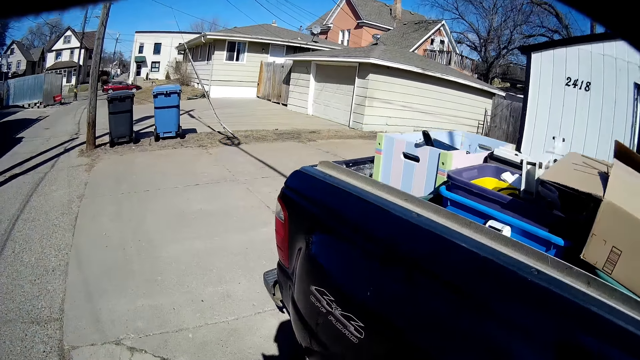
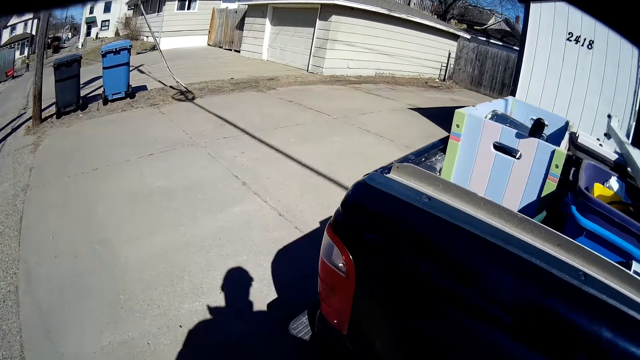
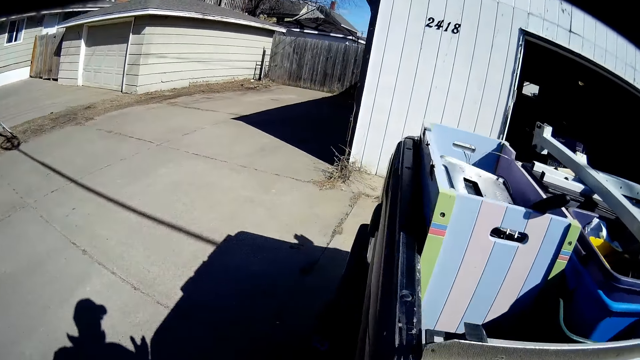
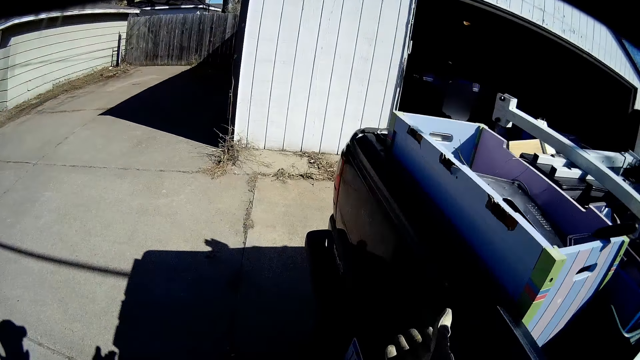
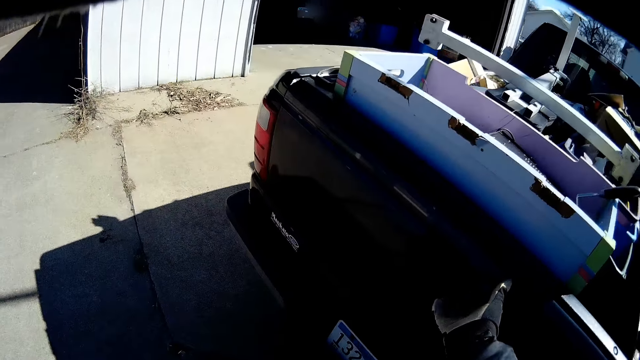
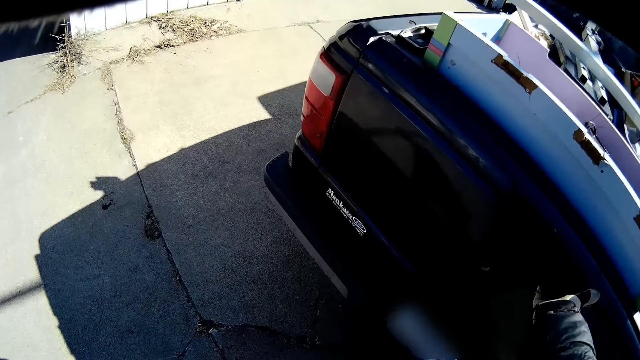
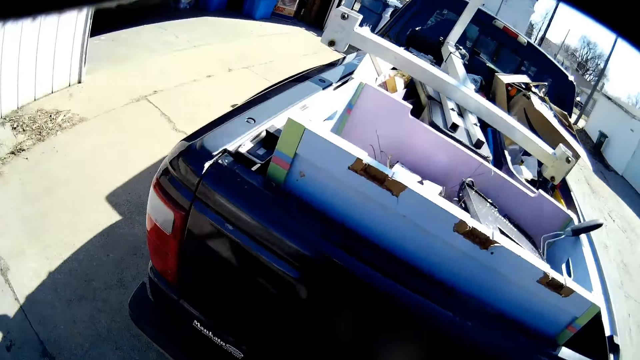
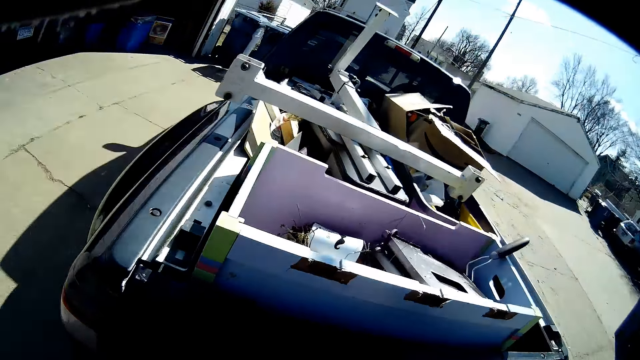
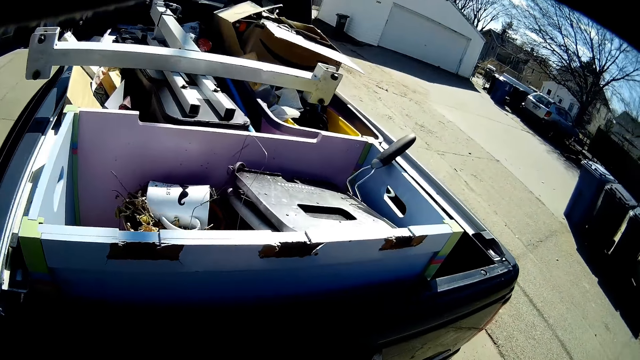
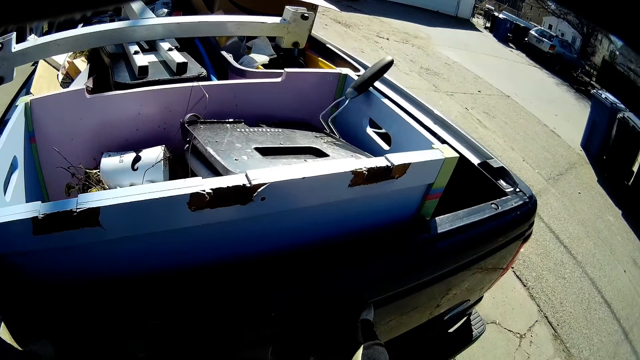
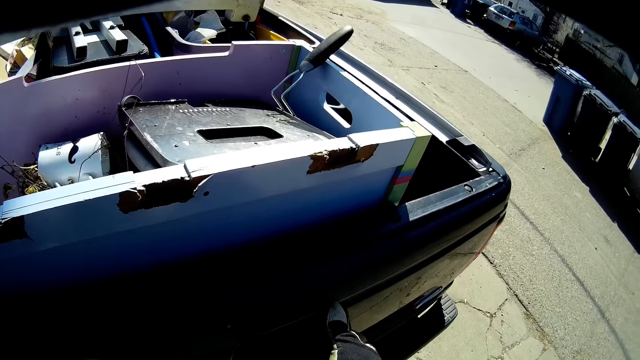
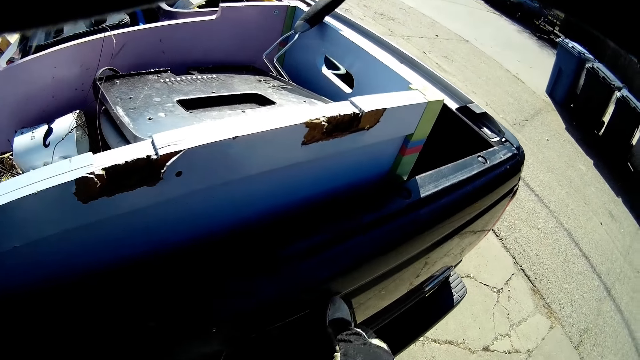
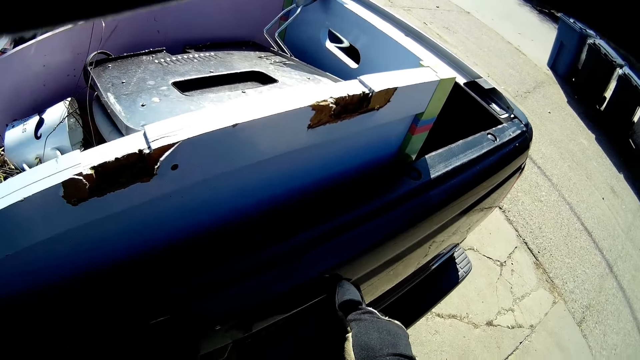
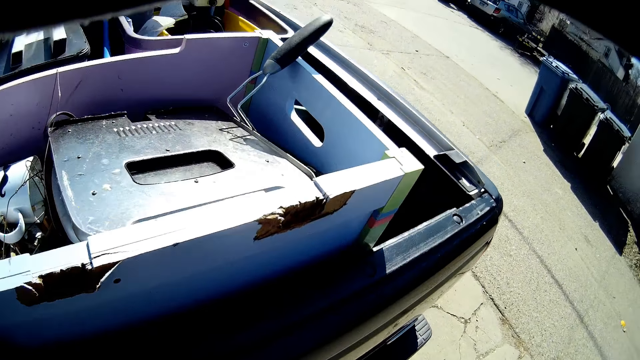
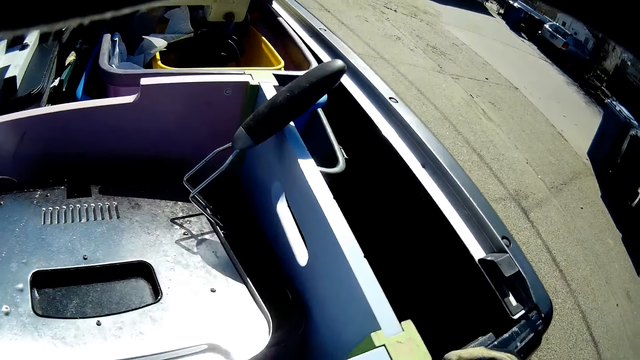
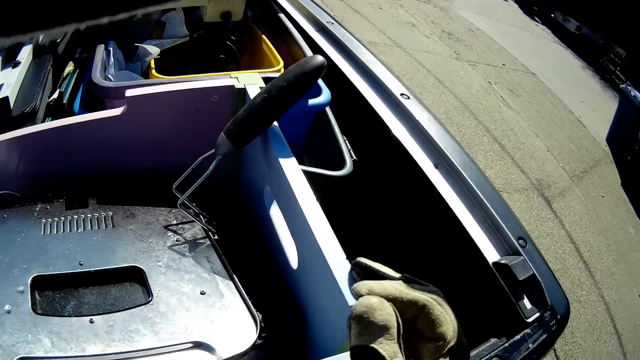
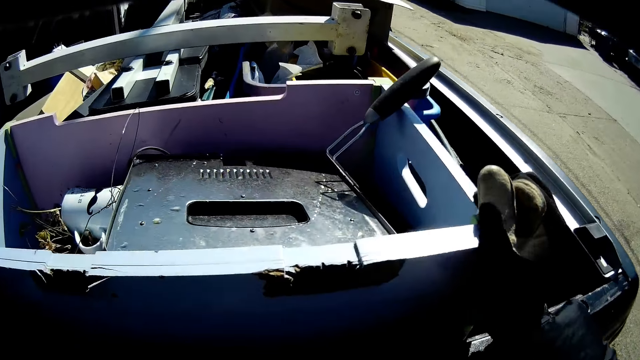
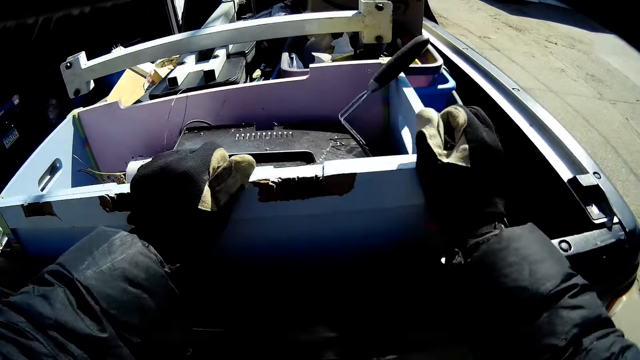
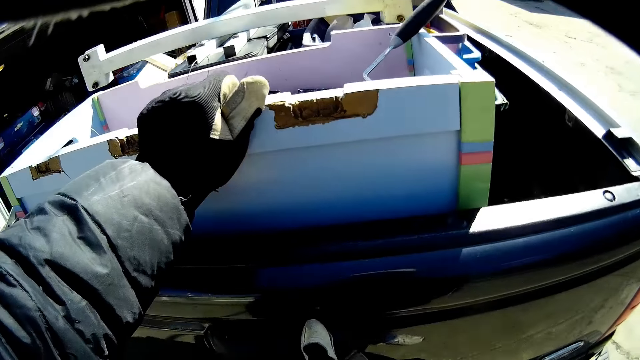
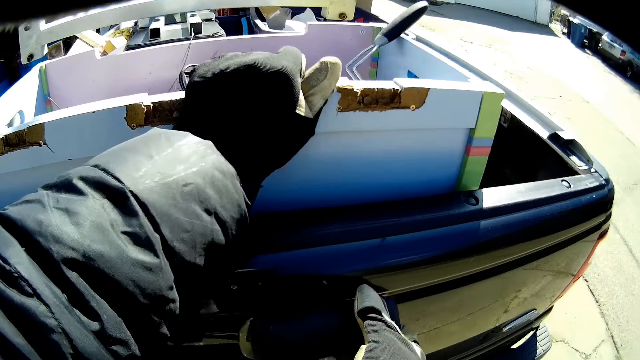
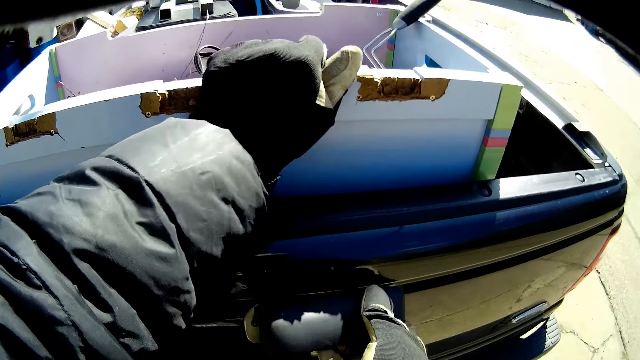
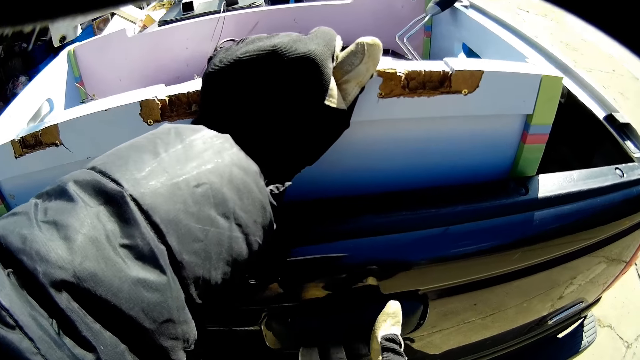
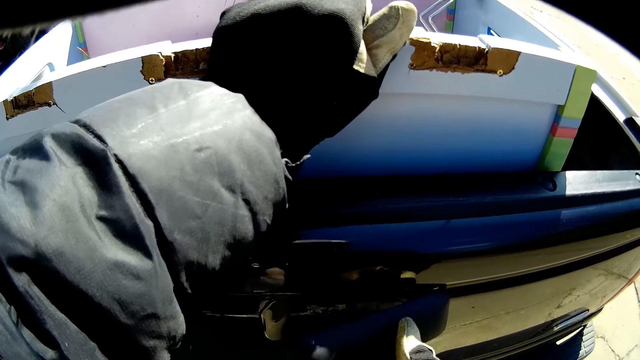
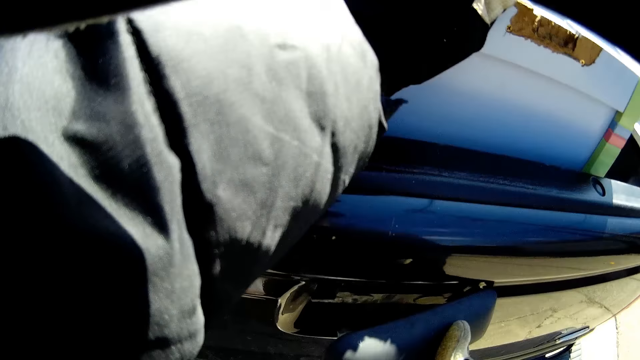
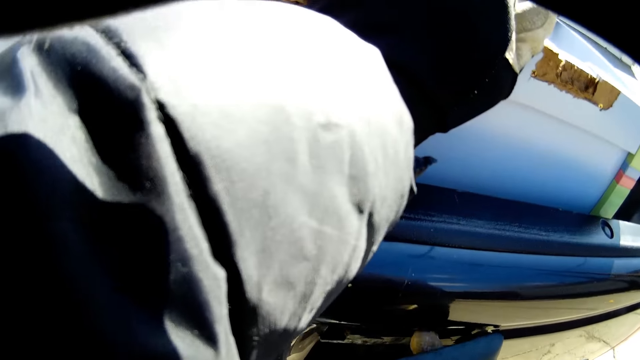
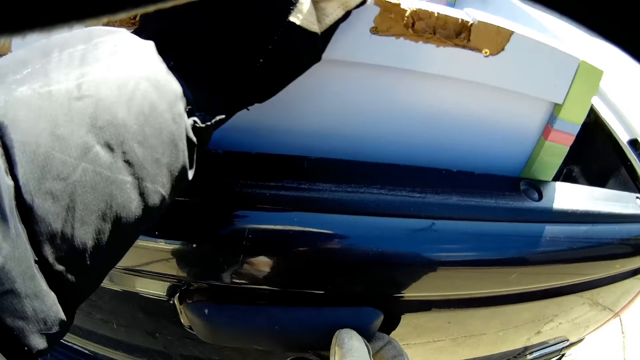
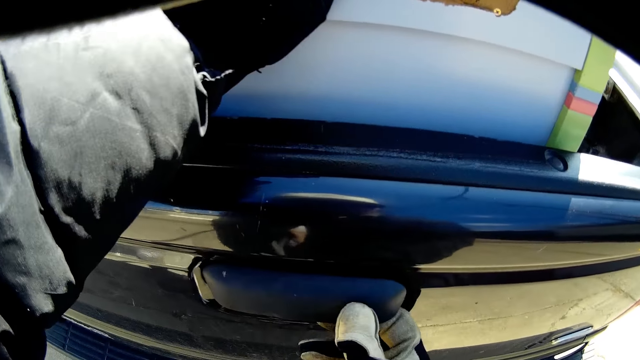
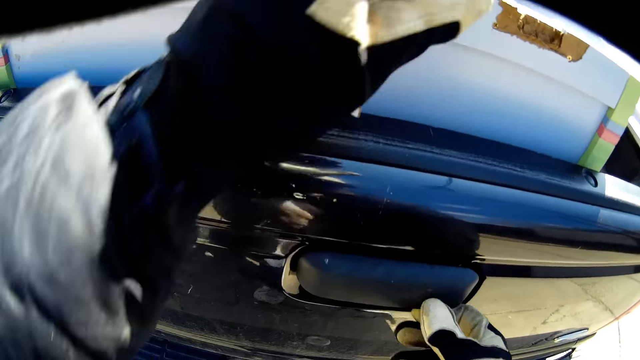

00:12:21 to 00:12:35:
The camera wearer opens the boot. They touch the back door of the truck. They take a box. They hold a crate. They touch the back door of the truck. They open the boot.

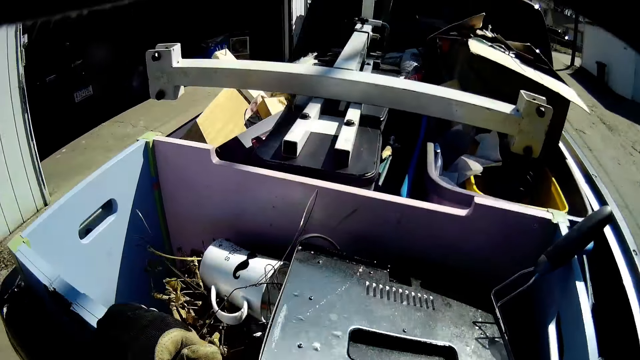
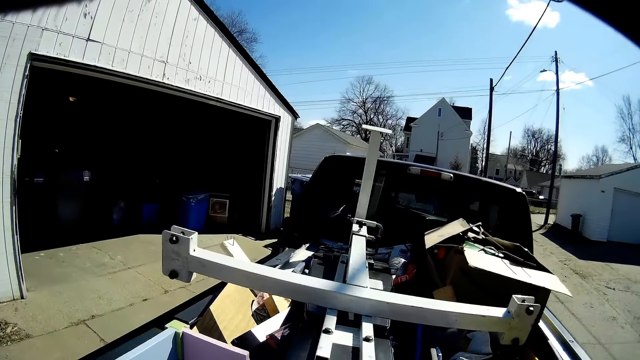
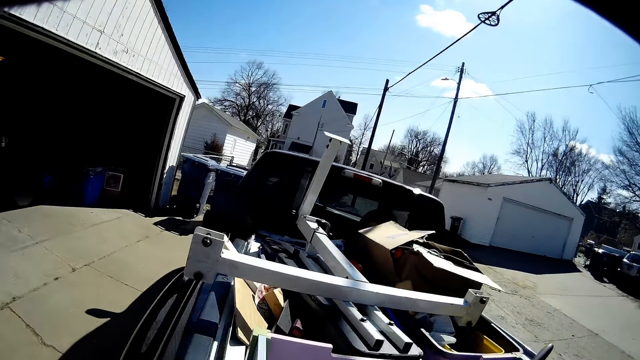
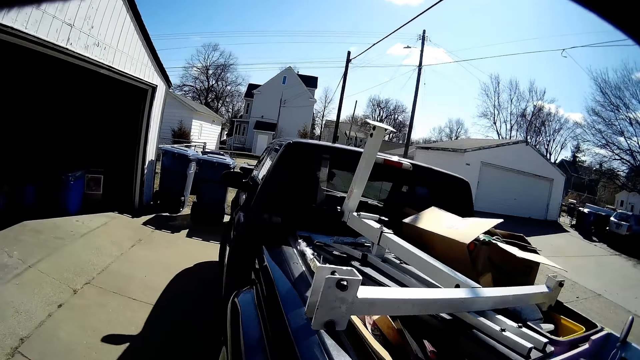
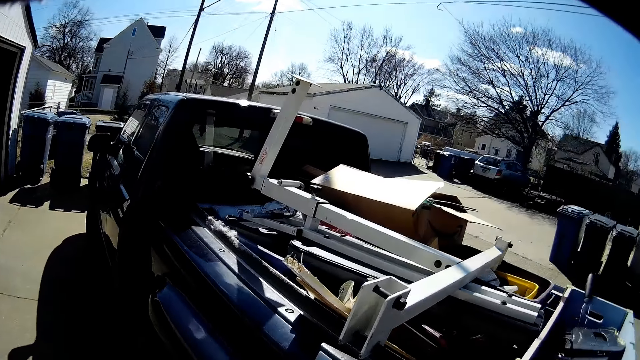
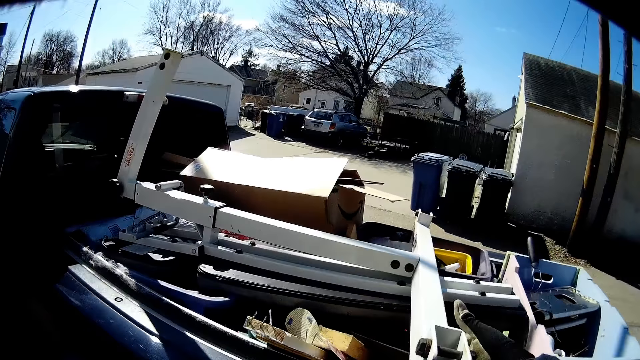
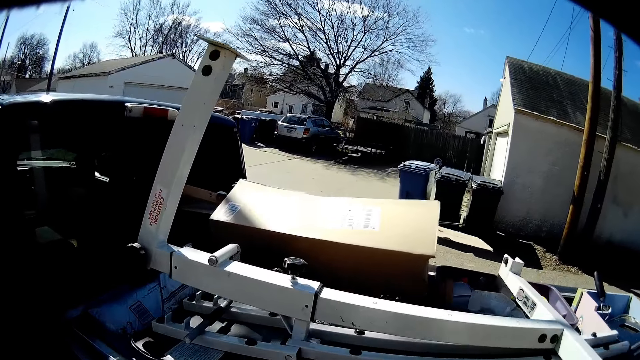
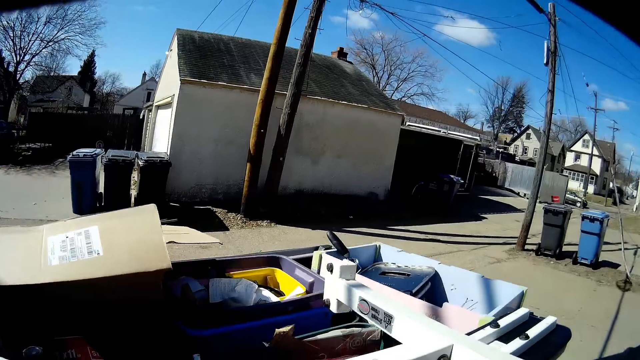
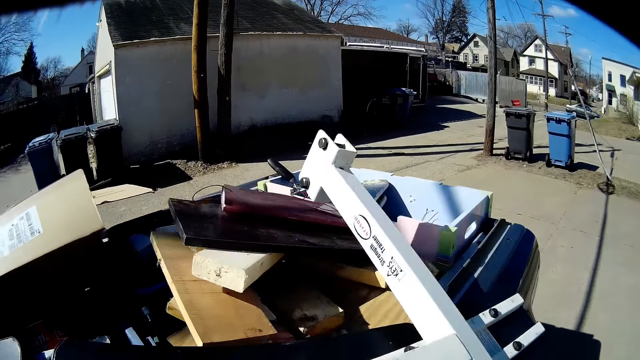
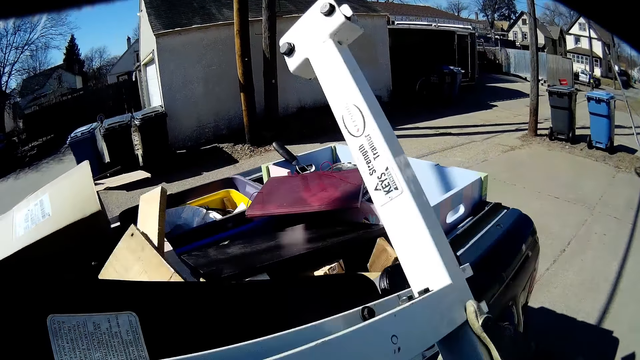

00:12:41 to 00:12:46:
The camera wearer picks something from the truck.

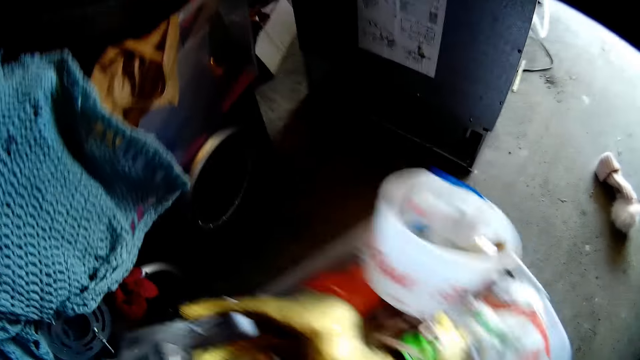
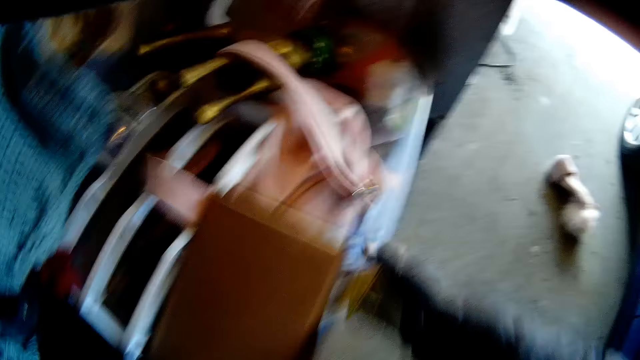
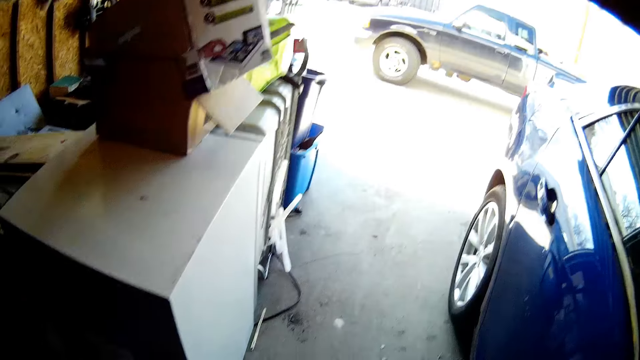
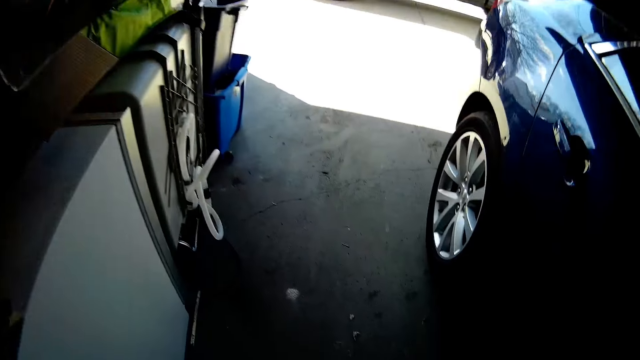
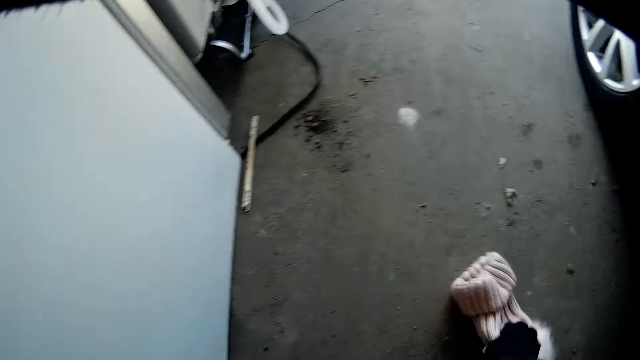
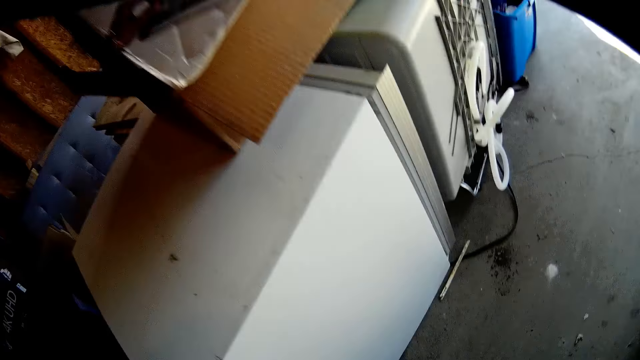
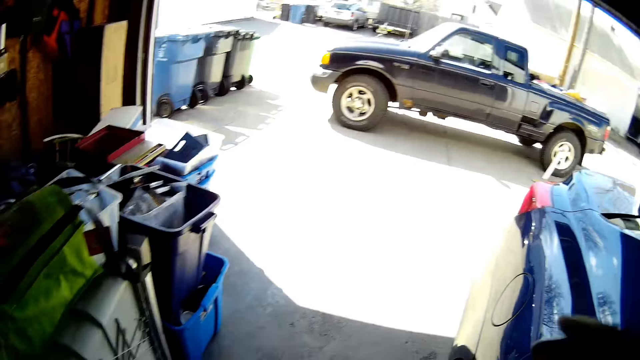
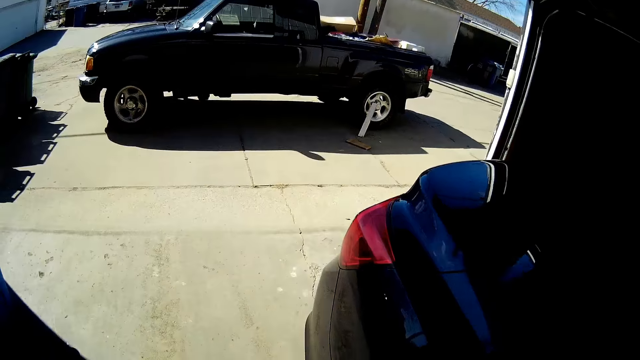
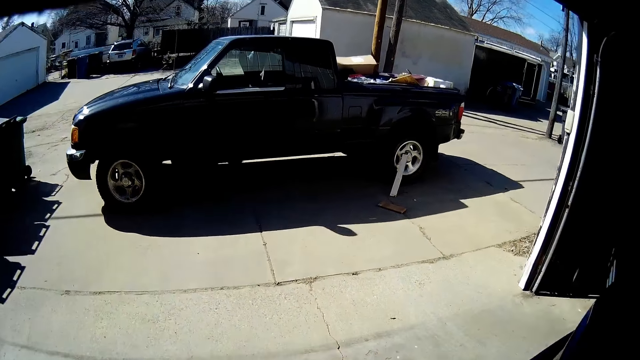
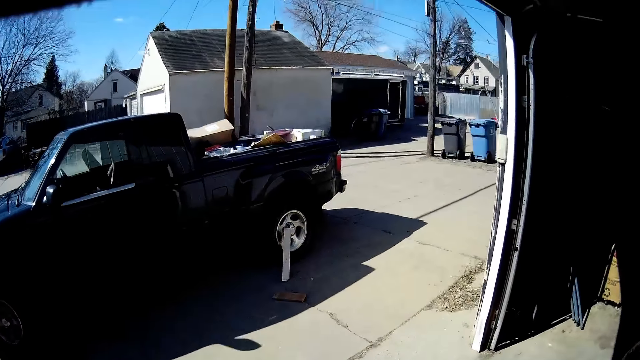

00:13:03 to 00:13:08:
The camera wearer pulls the crate. They take a cloth. They walk towards the car.
